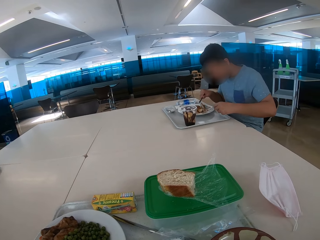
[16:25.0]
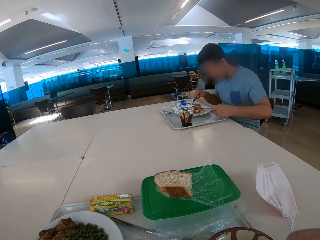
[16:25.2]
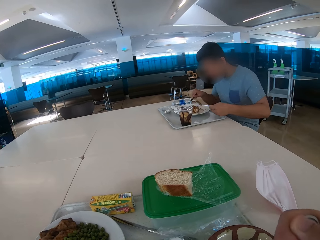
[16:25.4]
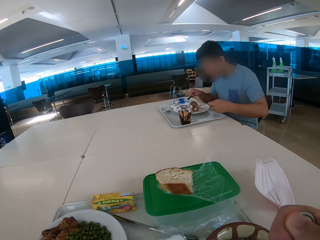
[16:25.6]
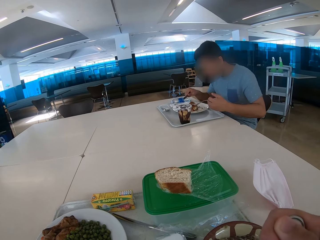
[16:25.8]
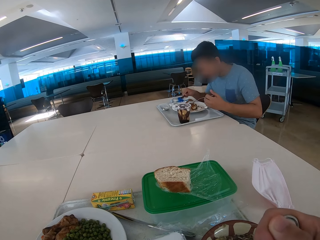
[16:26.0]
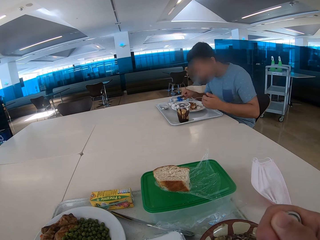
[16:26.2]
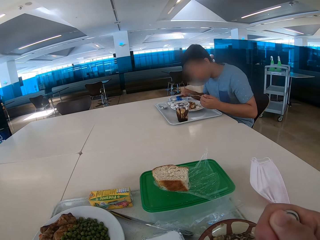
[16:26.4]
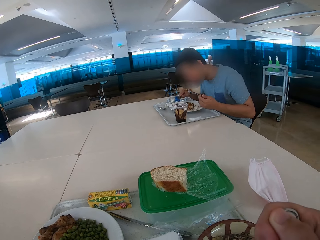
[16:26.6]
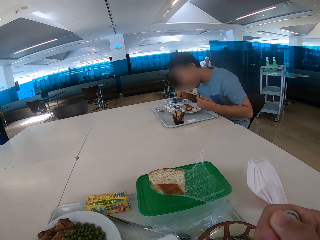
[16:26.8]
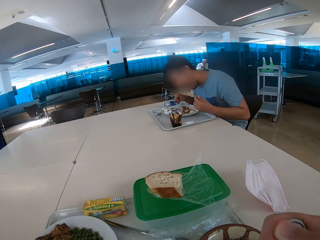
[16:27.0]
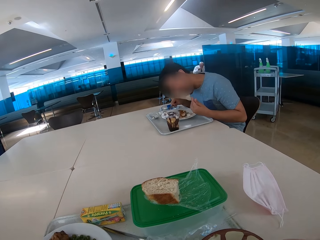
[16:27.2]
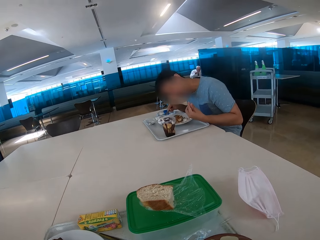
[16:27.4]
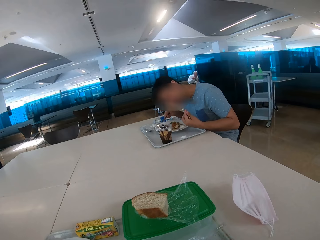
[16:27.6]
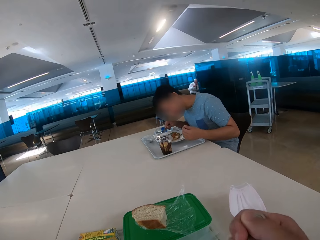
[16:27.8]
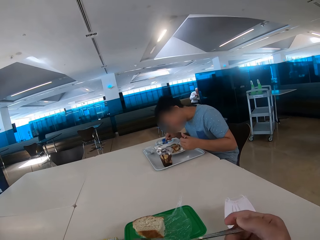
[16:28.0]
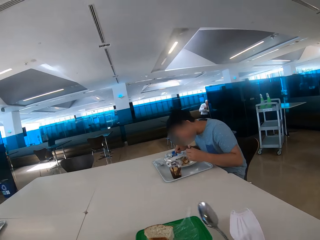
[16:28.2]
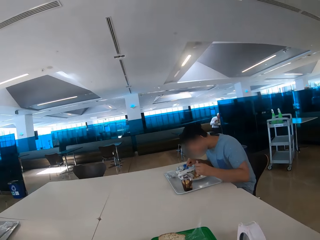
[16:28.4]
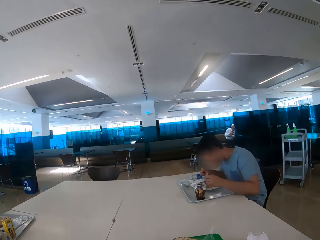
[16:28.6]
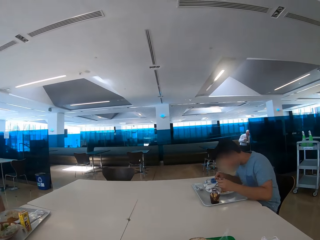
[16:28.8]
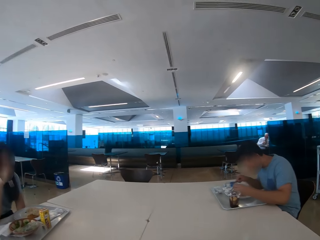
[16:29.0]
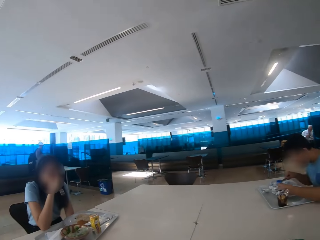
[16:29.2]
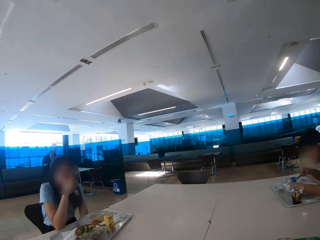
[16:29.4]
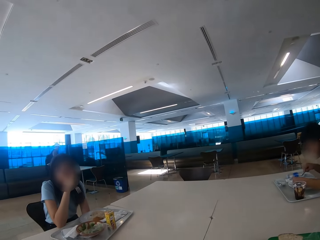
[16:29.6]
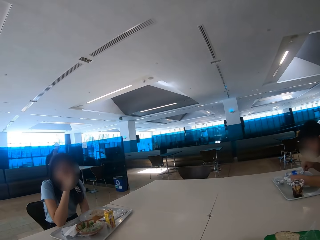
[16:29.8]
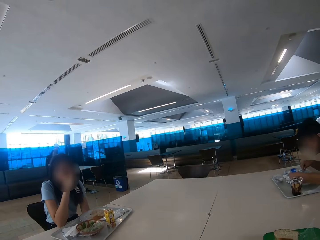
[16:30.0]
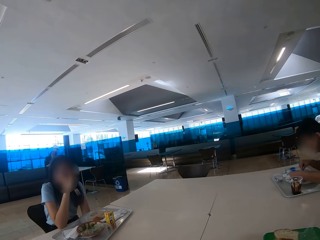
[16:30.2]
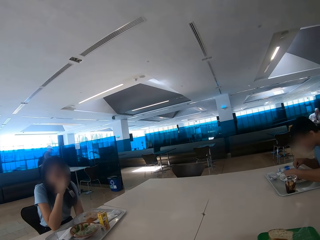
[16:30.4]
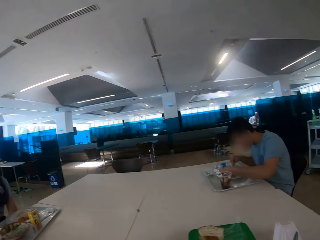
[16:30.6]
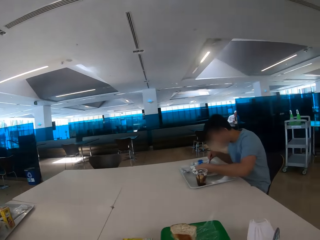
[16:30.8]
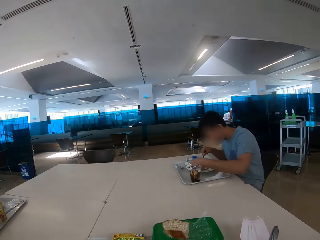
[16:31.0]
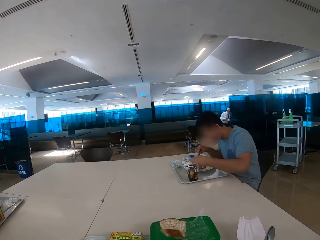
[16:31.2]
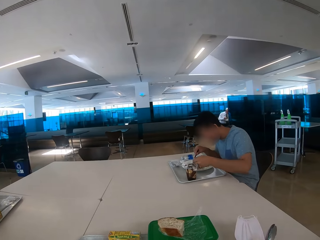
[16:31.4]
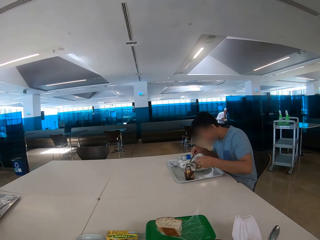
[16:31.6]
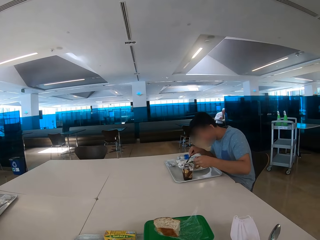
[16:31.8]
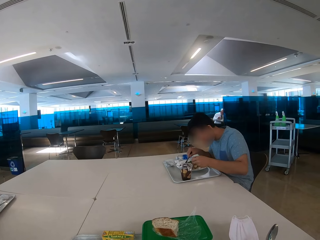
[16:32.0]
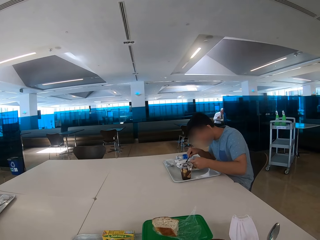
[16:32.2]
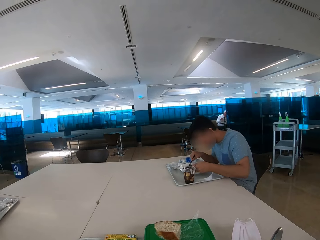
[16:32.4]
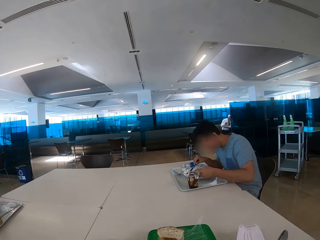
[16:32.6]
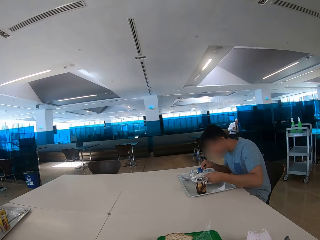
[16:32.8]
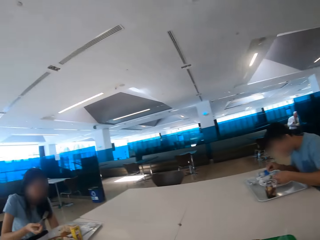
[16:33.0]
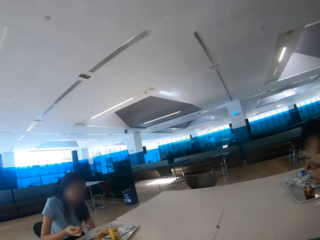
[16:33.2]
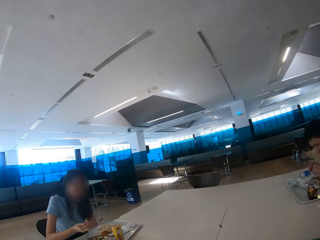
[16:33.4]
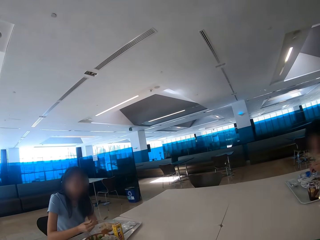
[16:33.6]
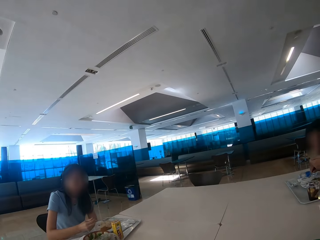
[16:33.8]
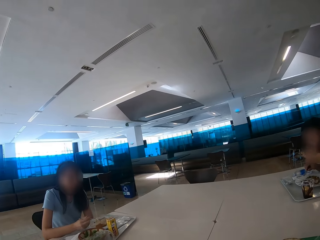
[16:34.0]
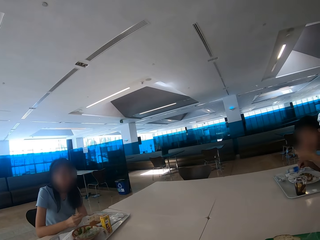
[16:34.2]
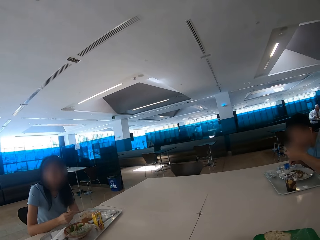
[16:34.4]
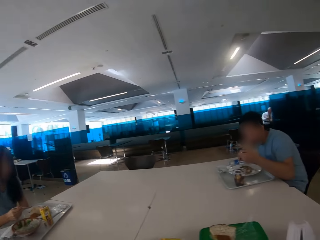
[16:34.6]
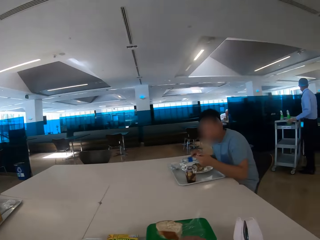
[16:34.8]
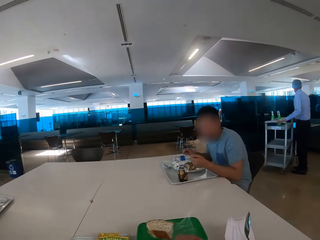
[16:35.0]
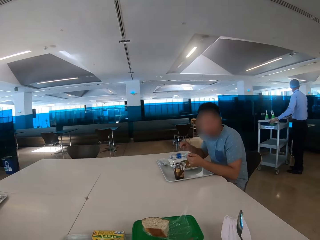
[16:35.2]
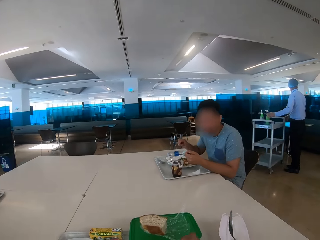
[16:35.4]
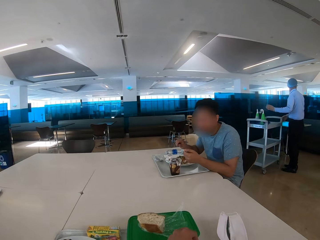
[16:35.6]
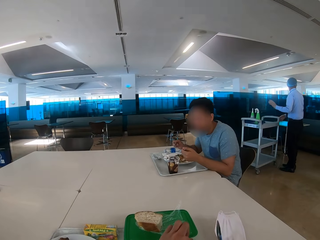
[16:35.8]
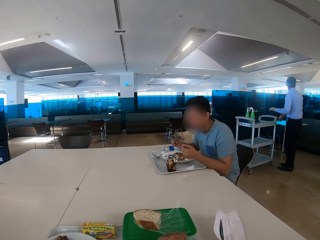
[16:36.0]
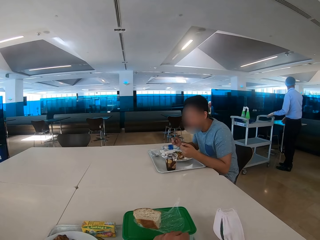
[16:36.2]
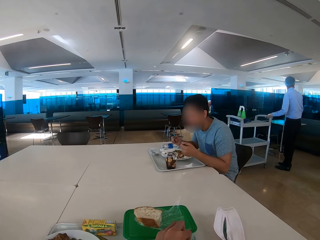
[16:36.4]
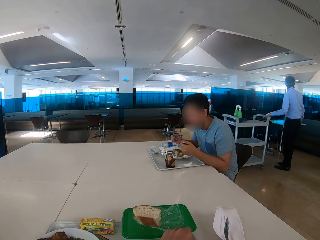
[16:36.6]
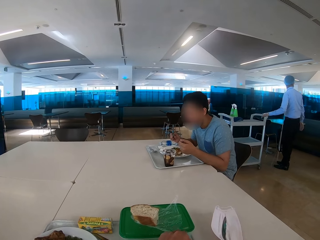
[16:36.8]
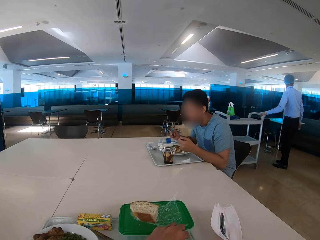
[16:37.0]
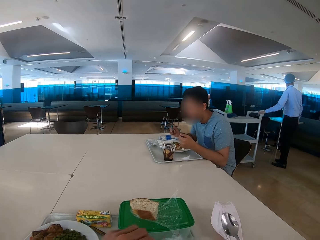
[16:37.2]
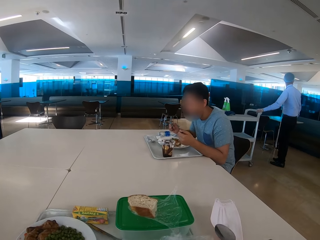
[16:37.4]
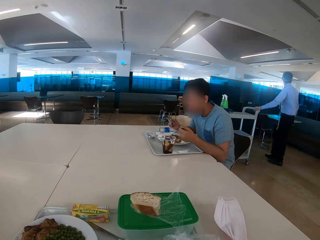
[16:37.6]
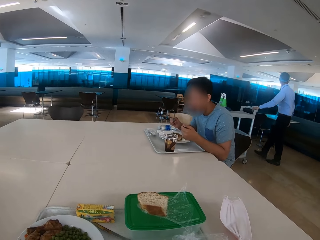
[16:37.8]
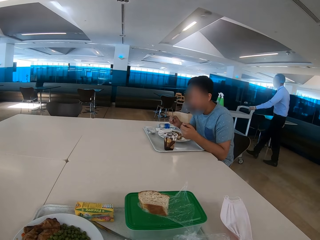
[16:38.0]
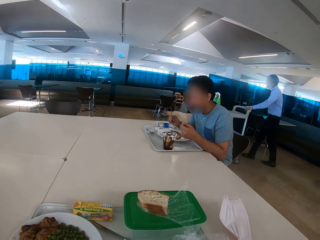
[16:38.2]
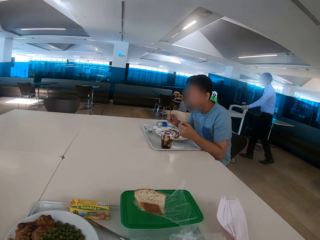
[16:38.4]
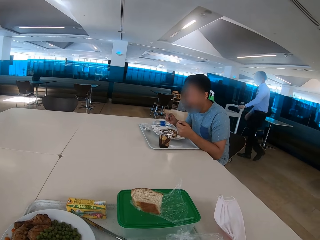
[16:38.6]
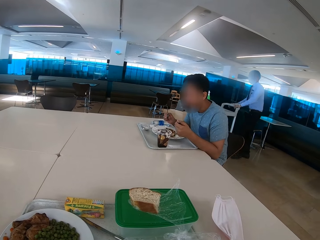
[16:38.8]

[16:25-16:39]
A man eats some food. The camera wearer eats food. The man eats some food with a spoon. The camera wearer looks at a woman. They look around. They look at the man. The man eats some food. The camera wearer looks at the woman. The man looks at the camera wearer.

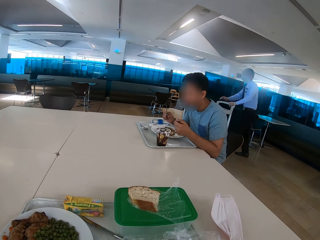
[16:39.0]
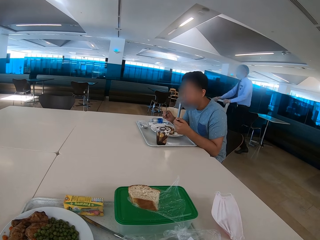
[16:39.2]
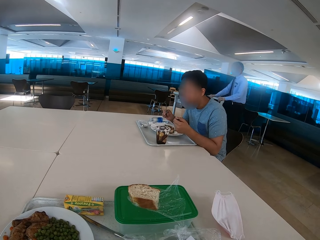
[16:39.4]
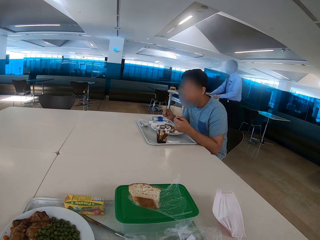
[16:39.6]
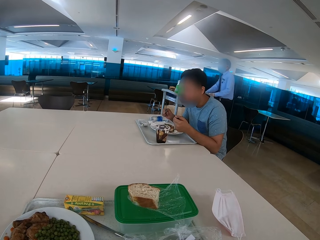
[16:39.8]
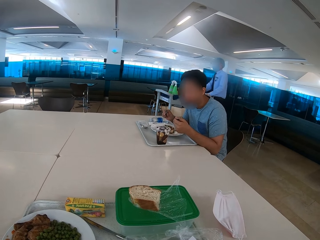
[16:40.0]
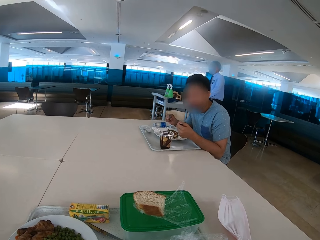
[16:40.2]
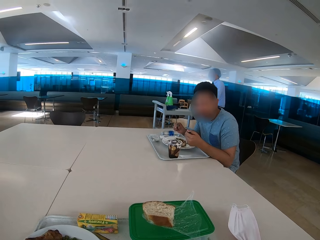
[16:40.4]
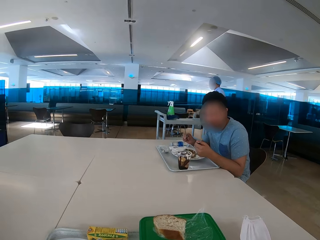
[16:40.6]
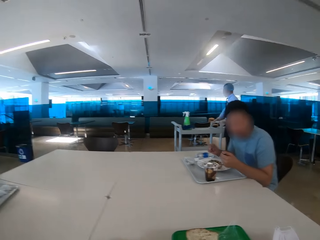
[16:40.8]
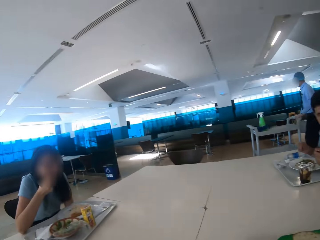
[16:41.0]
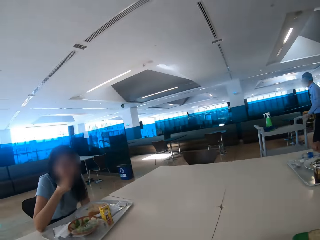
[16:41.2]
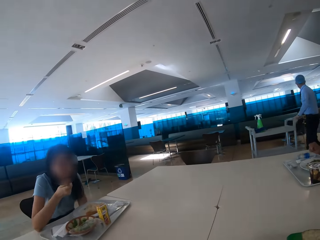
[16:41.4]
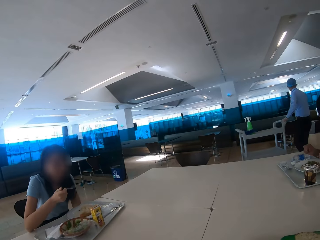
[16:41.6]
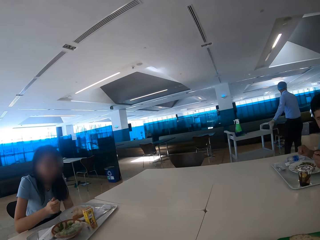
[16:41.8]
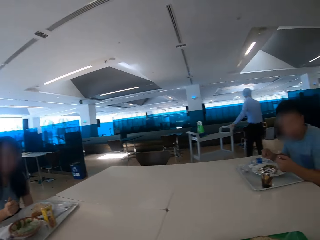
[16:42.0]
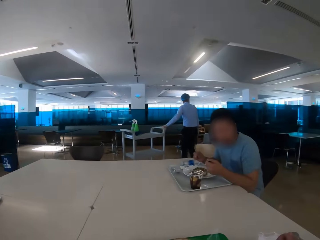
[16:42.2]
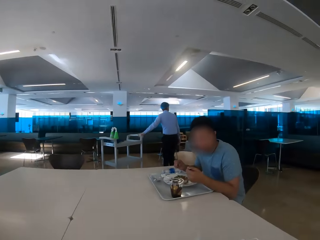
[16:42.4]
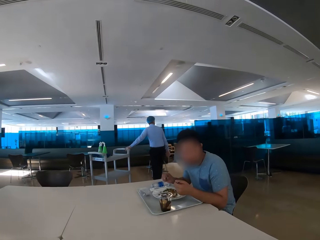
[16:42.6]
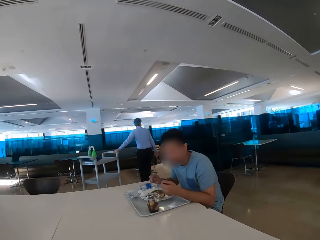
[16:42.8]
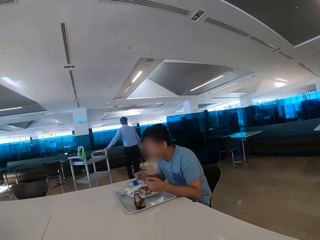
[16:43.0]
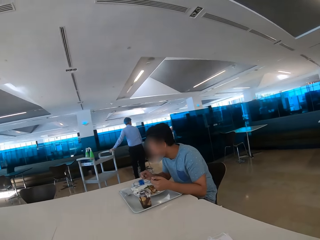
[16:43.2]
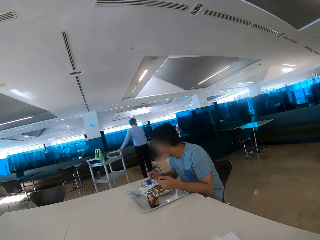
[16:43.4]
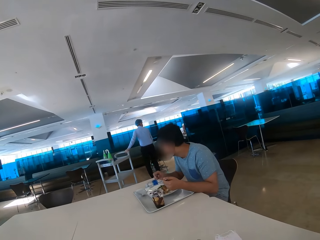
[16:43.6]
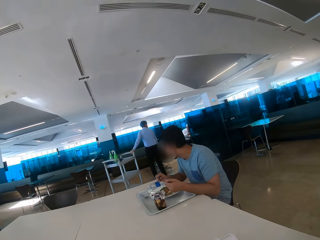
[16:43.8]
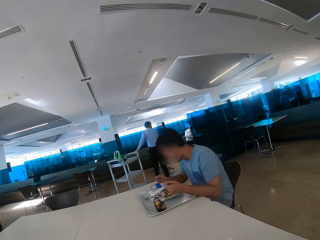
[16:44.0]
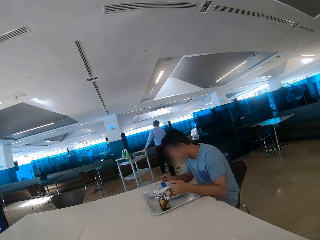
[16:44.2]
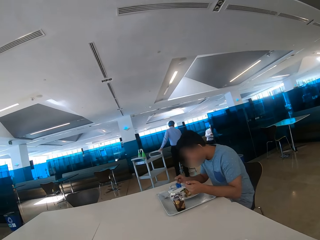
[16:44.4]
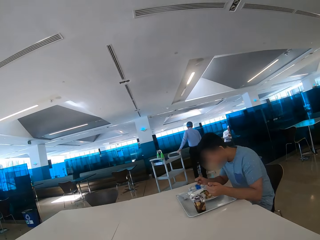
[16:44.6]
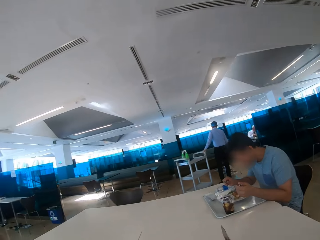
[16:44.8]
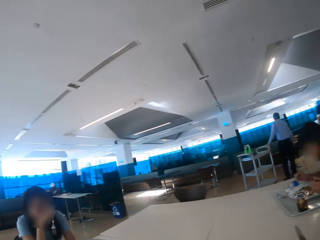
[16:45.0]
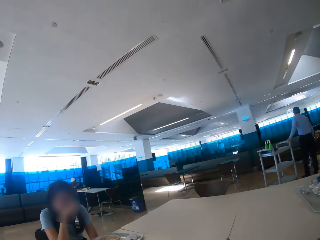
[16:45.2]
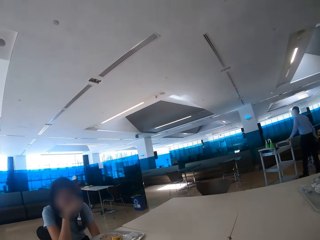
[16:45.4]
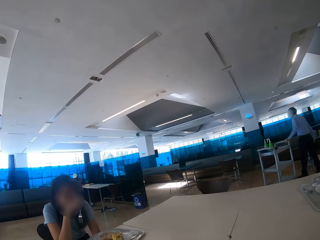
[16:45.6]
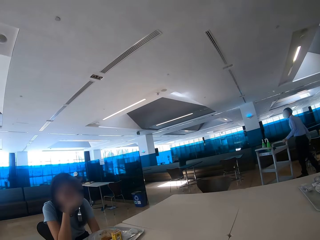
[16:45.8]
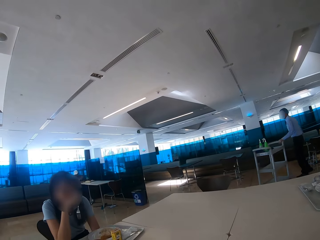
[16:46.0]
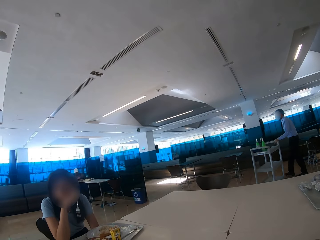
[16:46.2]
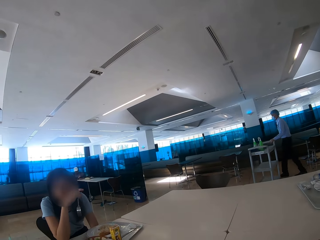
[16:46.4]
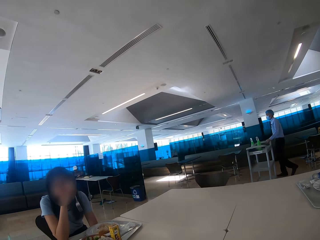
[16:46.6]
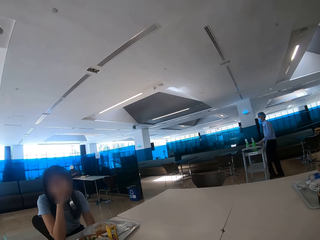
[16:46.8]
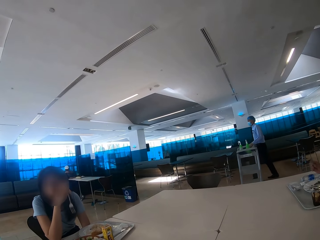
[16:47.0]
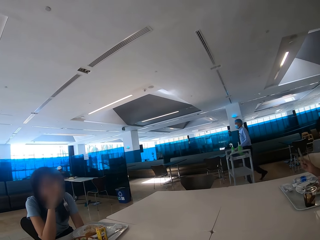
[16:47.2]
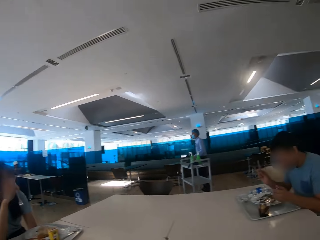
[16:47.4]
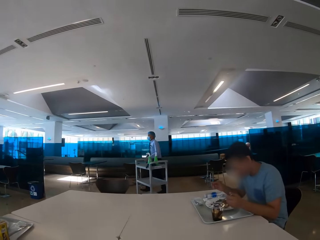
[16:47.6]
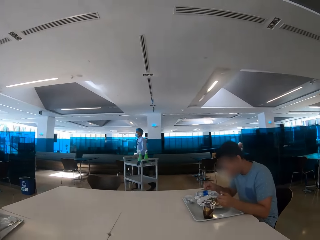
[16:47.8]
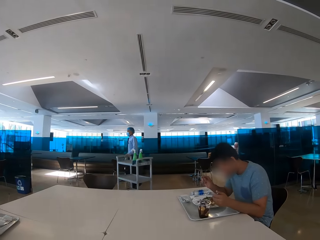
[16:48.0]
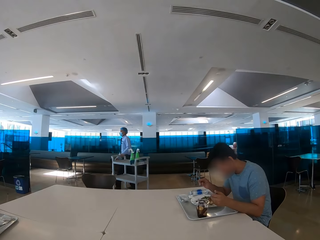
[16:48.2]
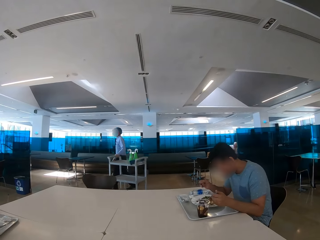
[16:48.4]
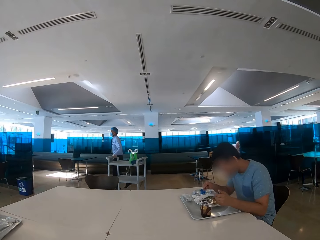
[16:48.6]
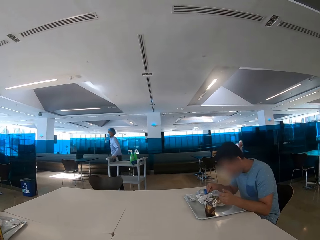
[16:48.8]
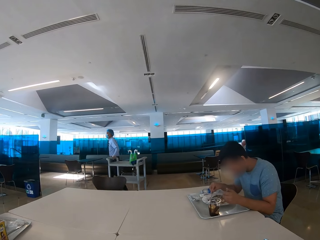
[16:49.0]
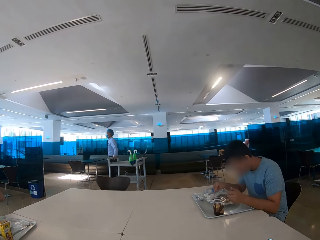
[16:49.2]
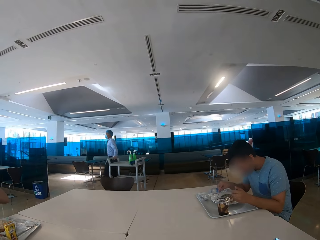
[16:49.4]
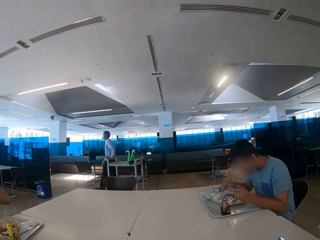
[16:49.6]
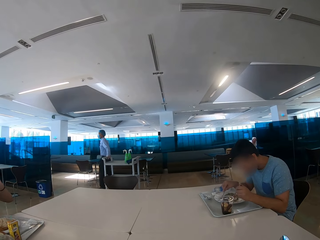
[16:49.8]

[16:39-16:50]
A person moves a trolley across the restaurant. A woman eats food. The camera wearer looks at a man. They look at the woman. The woman shakes her hands.
